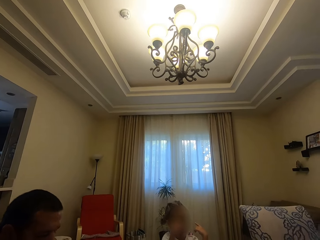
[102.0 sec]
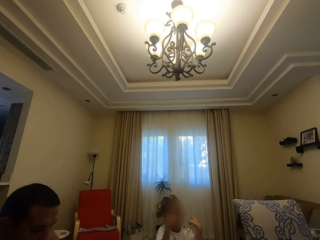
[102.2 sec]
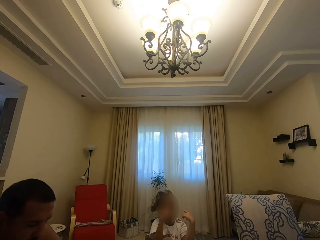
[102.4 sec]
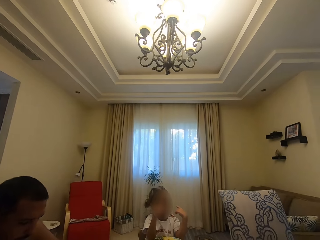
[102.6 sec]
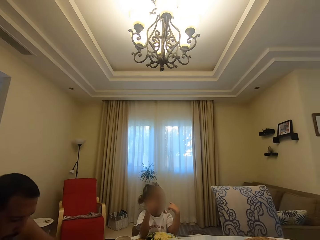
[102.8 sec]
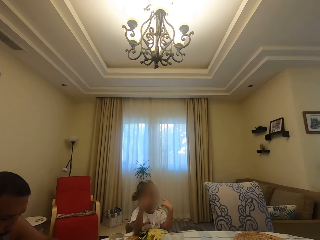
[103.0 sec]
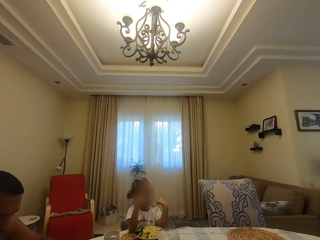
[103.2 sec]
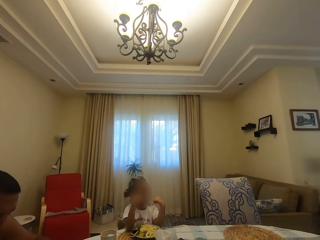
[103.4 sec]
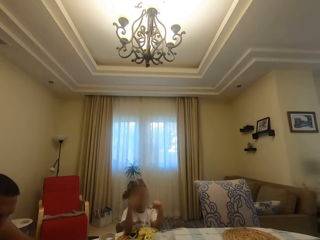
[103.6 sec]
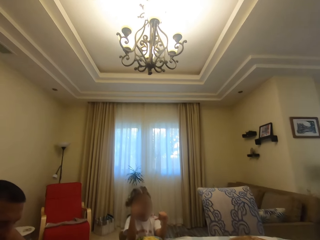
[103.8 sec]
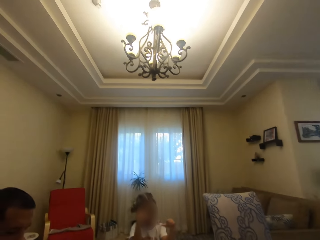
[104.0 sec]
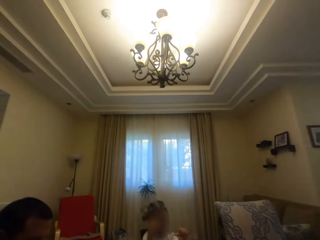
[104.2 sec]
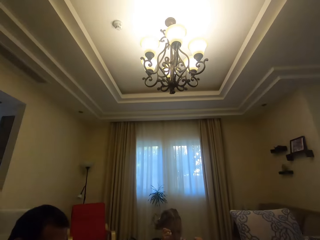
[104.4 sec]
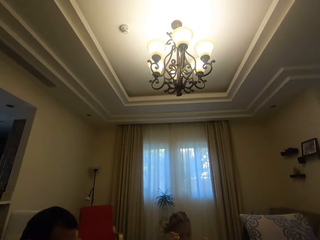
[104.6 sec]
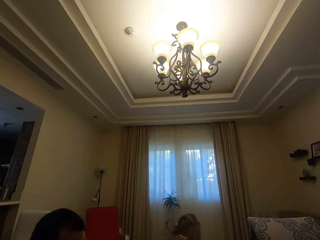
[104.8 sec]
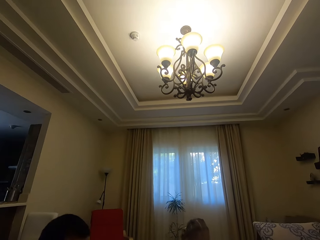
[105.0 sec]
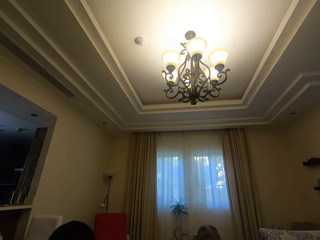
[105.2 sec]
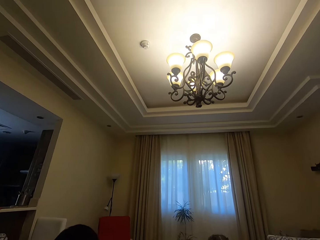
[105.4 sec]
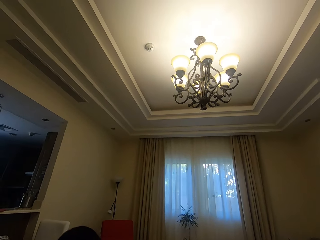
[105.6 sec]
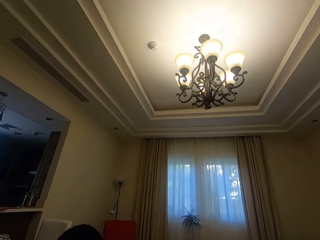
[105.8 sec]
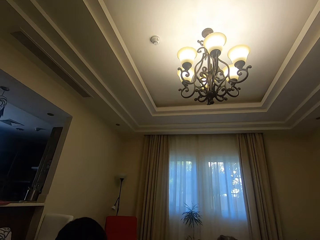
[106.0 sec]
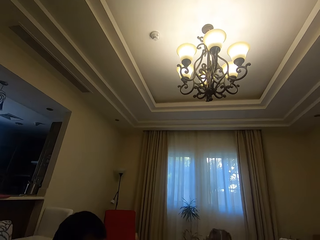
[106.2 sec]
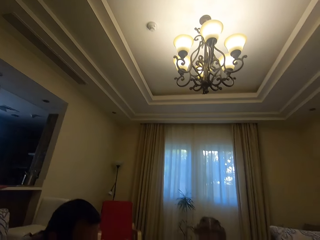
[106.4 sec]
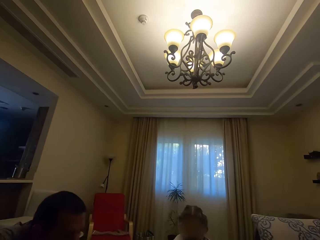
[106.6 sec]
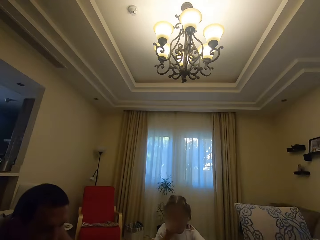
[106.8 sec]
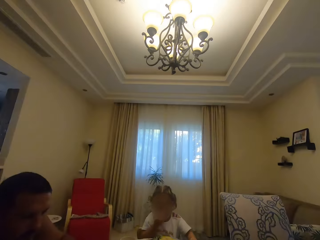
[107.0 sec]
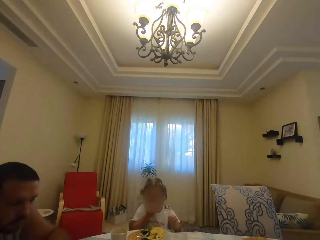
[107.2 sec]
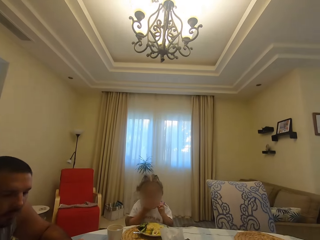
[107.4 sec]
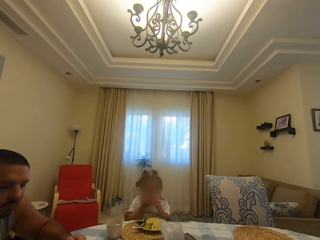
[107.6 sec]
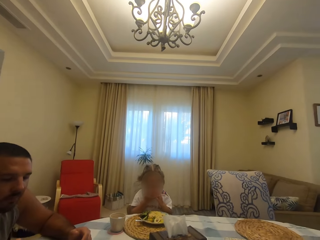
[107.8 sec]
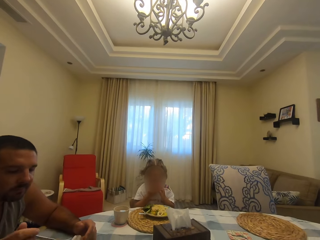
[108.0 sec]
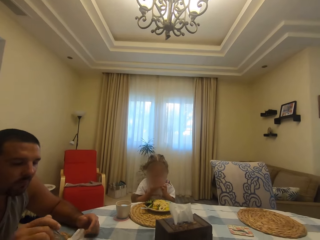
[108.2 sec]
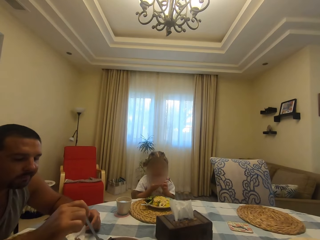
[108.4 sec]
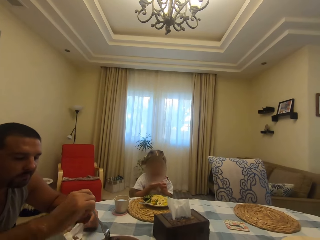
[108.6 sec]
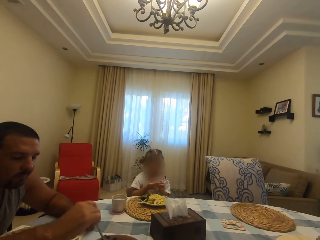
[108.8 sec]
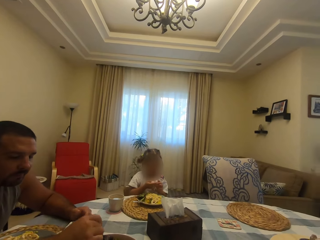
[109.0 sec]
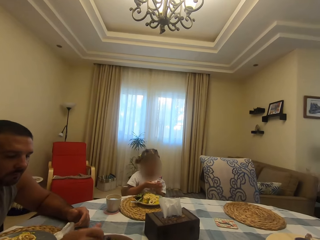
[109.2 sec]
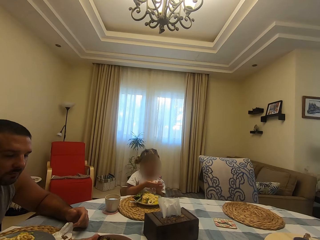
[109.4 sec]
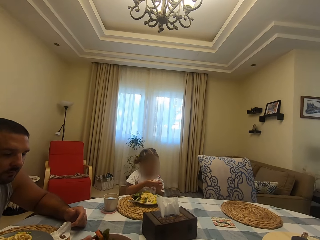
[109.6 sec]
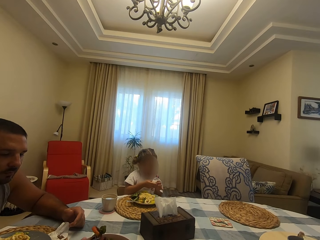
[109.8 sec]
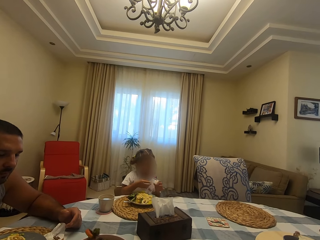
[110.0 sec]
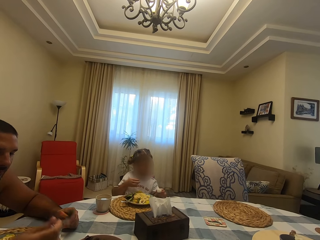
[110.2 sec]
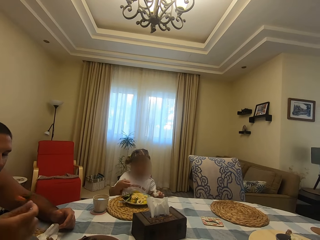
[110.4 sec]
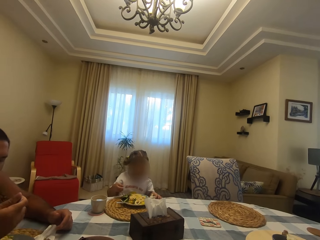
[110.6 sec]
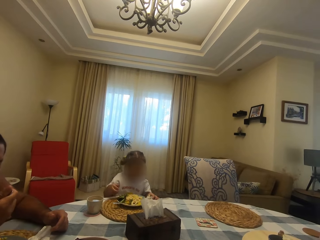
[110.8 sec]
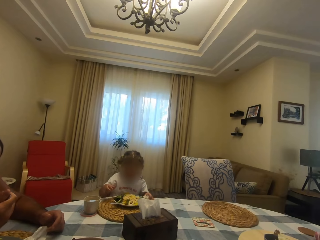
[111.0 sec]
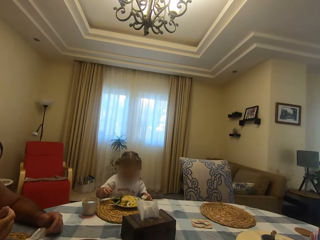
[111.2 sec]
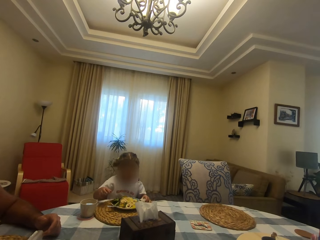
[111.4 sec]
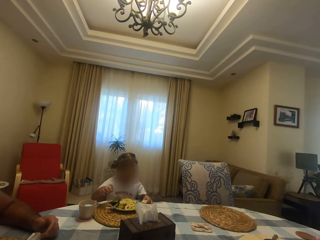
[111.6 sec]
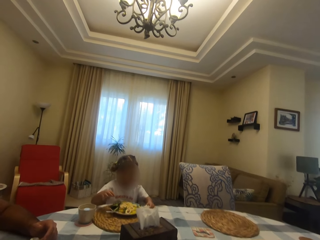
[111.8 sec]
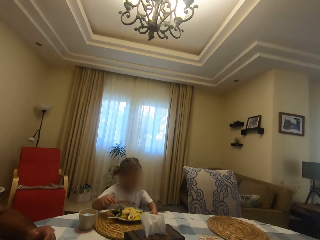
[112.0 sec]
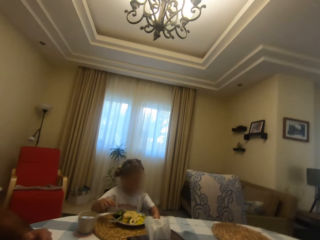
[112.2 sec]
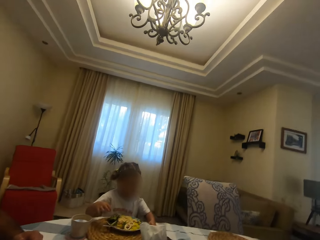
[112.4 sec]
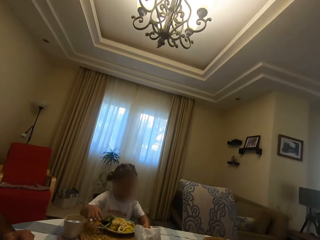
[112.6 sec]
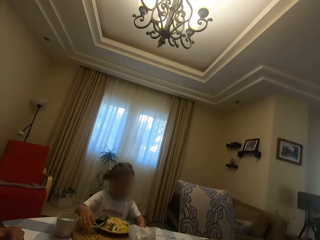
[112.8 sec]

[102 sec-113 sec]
The camera wearer talks to a man. A child eats food. The camera wearer converses with the man.

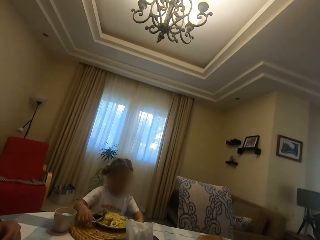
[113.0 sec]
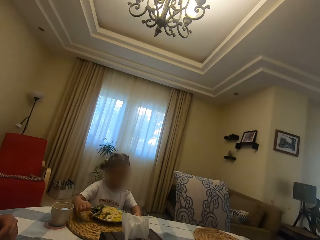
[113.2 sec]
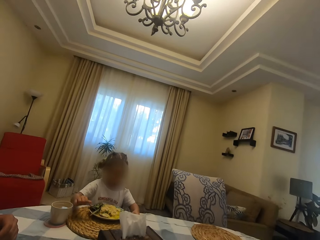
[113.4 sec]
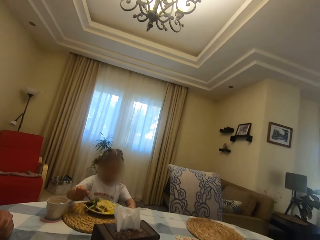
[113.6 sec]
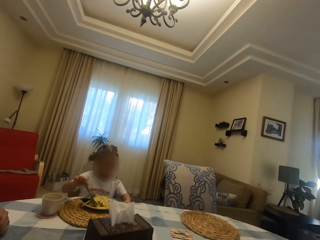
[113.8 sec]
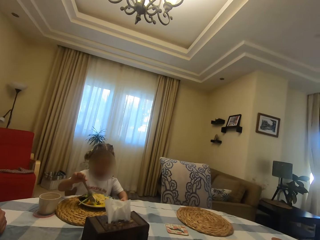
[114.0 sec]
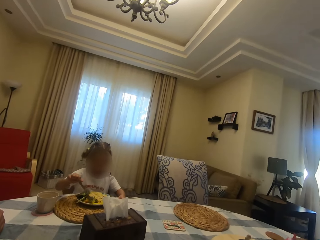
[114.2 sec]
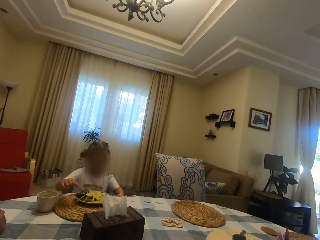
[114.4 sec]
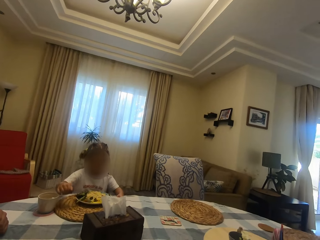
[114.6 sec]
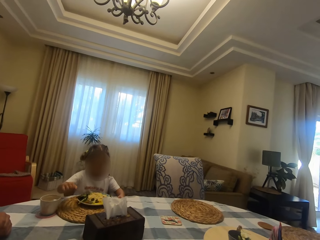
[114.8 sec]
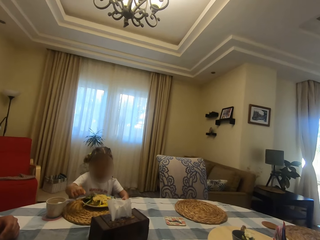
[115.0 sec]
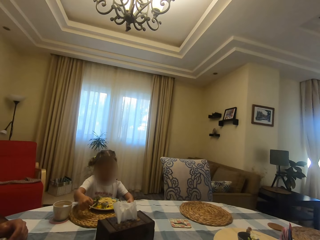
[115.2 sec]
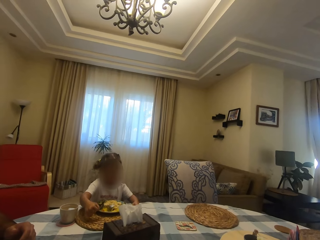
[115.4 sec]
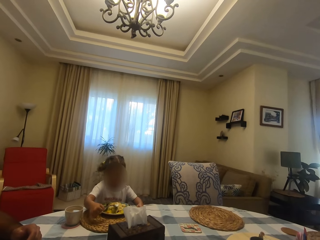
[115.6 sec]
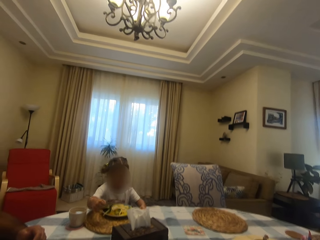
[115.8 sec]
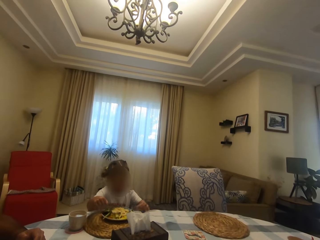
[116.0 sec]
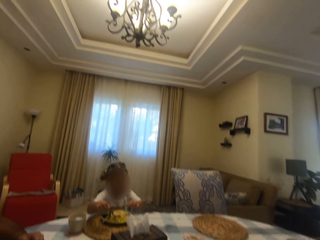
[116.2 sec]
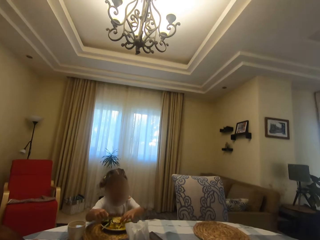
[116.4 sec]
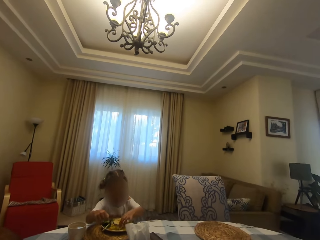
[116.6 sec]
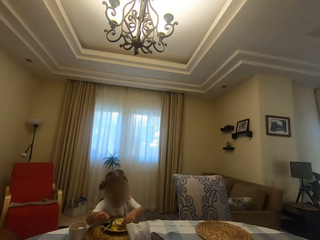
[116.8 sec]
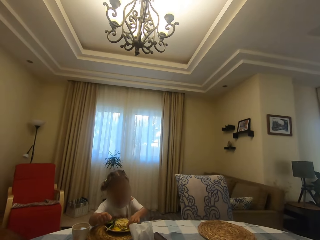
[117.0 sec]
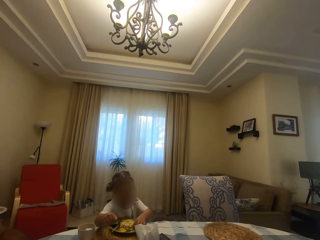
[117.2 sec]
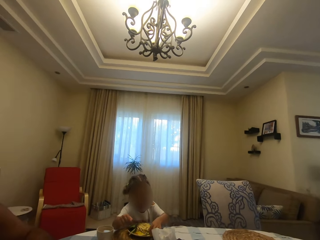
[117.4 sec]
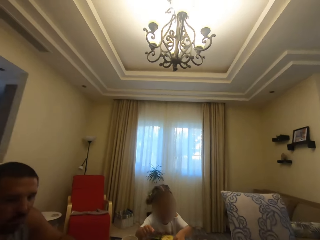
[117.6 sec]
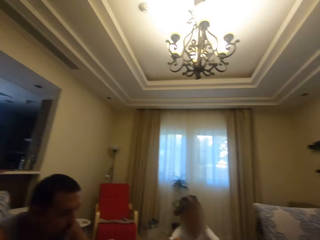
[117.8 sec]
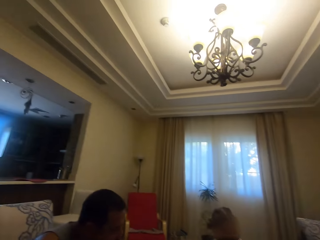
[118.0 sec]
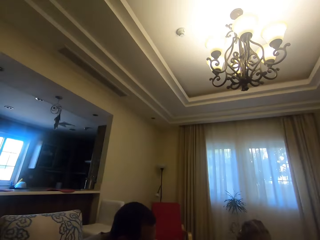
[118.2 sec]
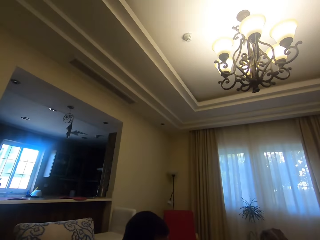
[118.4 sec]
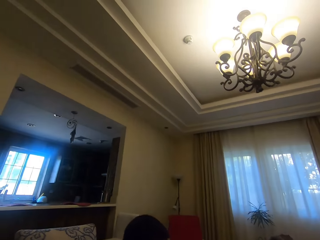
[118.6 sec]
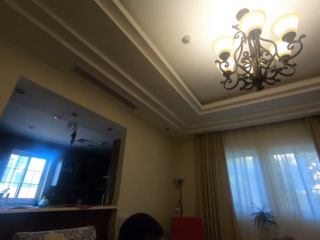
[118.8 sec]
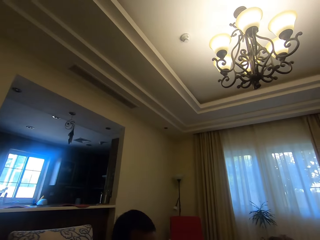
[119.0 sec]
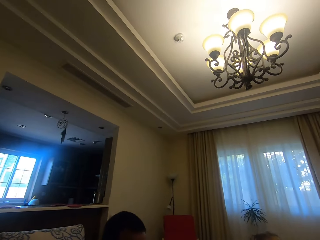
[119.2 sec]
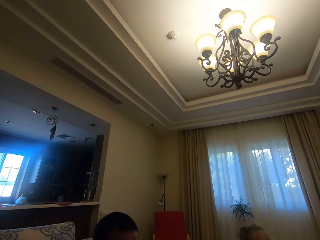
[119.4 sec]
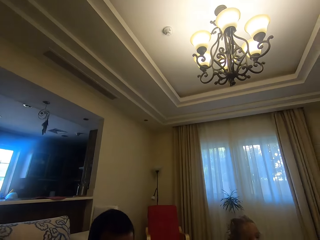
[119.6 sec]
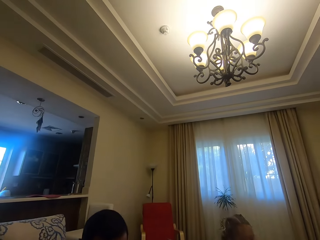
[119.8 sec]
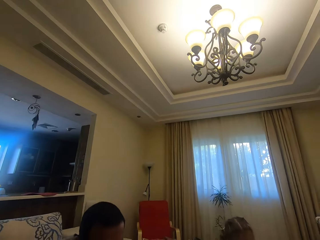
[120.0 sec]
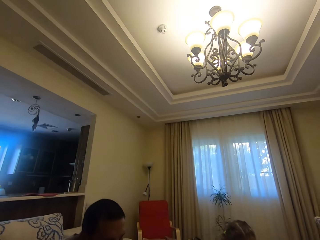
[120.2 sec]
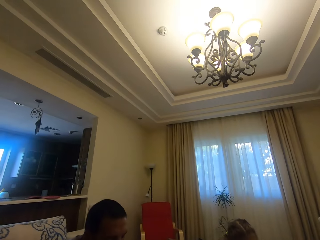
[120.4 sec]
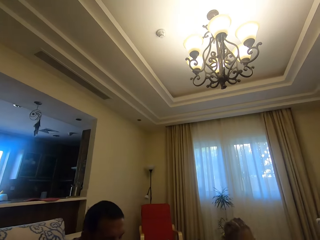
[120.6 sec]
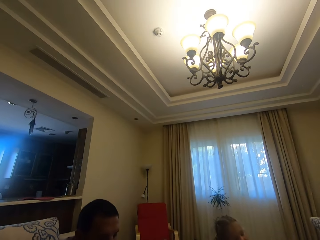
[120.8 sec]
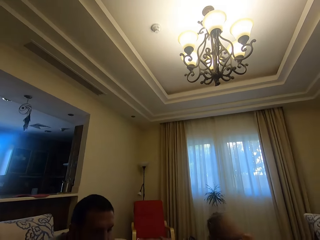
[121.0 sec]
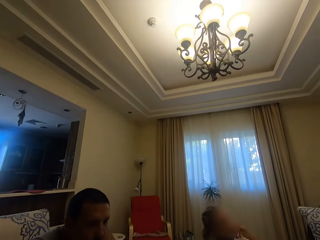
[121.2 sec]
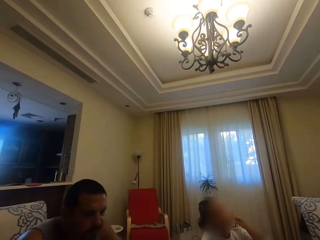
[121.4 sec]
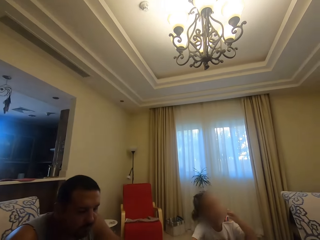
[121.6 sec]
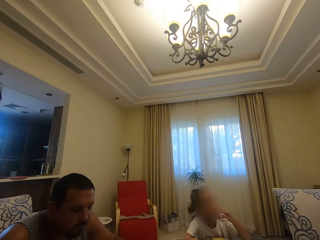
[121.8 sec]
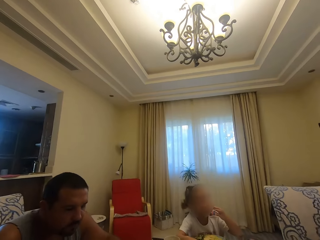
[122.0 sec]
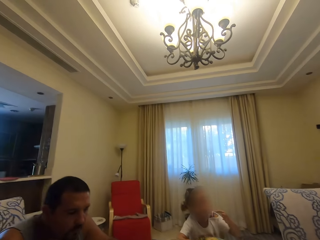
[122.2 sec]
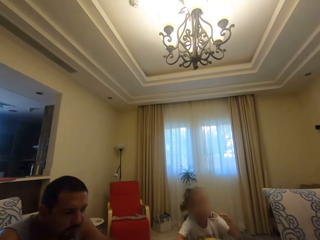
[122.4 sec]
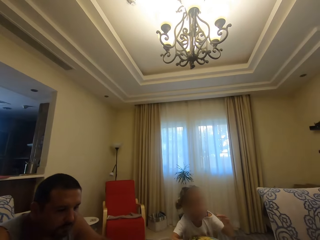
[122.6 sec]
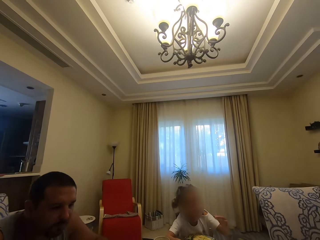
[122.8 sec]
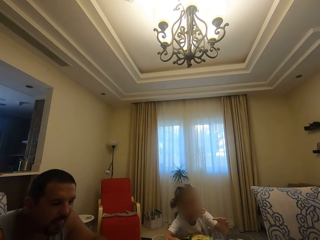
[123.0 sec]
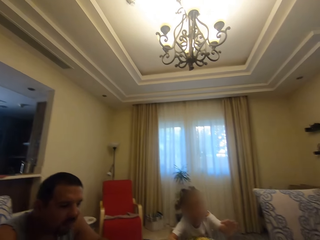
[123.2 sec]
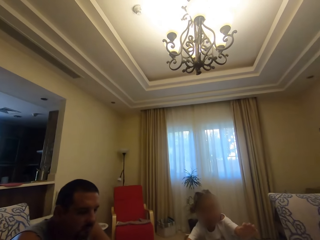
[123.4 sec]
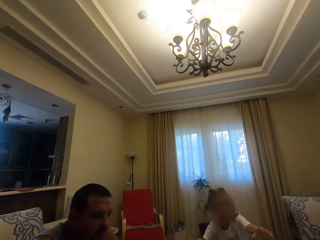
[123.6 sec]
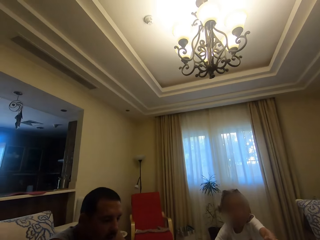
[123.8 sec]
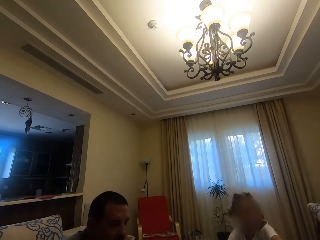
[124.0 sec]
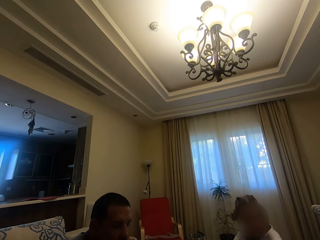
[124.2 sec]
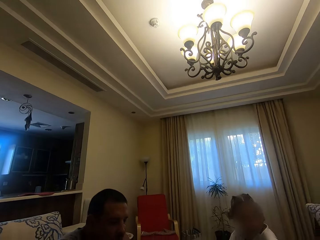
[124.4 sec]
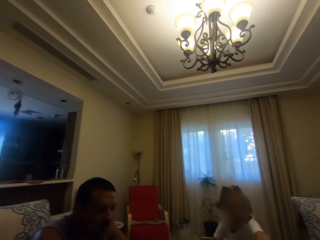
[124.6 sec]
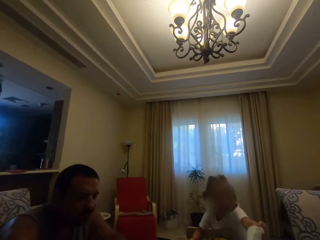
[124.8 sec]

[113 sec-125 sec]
A child eats food. The camera wearer converses with a man.
